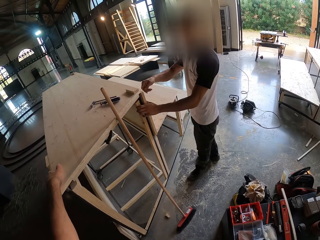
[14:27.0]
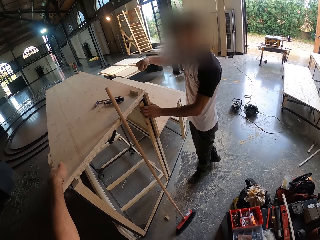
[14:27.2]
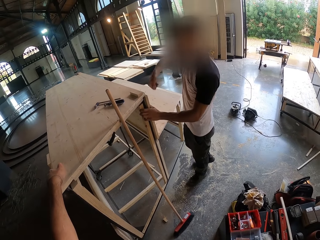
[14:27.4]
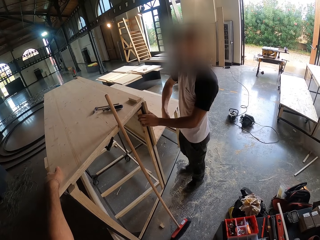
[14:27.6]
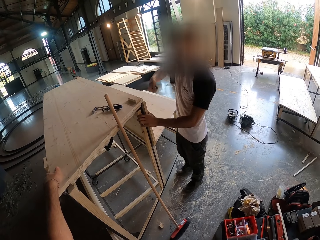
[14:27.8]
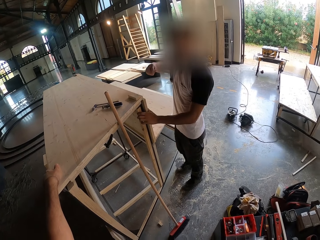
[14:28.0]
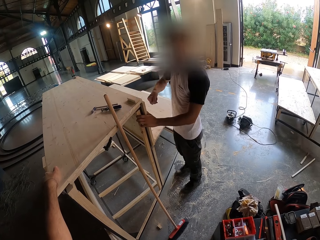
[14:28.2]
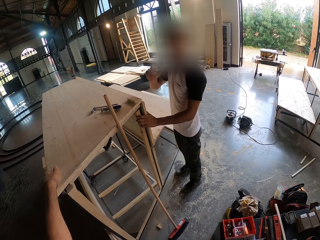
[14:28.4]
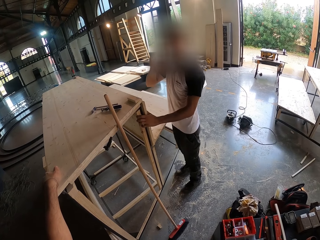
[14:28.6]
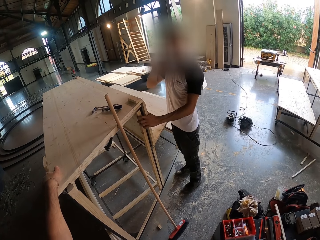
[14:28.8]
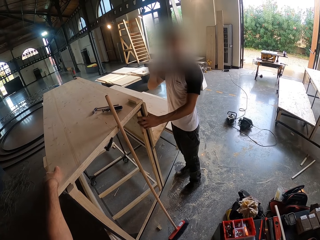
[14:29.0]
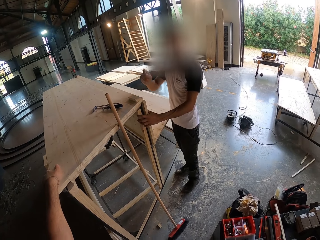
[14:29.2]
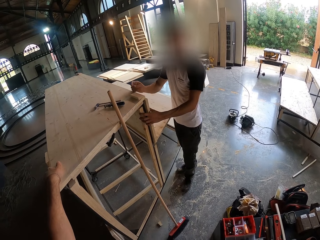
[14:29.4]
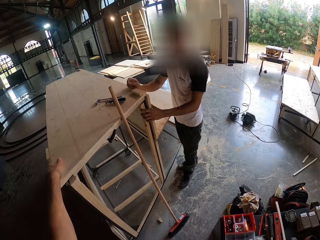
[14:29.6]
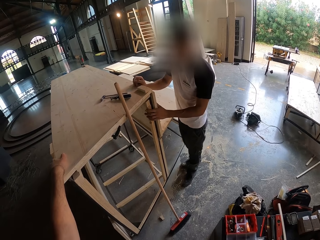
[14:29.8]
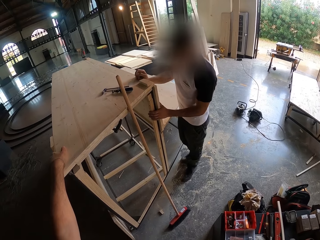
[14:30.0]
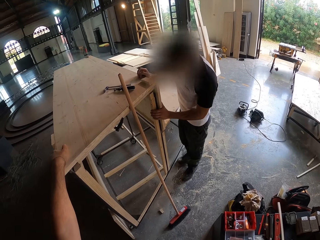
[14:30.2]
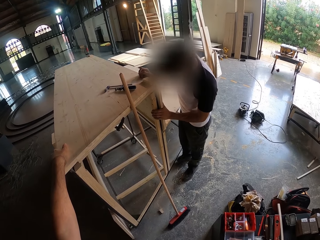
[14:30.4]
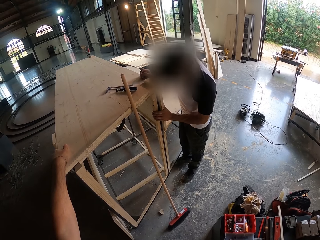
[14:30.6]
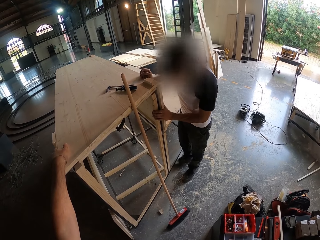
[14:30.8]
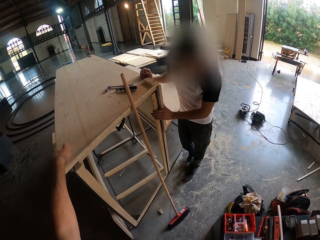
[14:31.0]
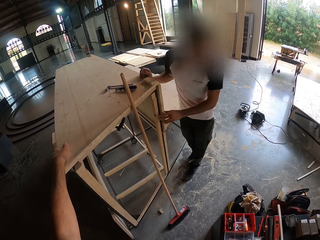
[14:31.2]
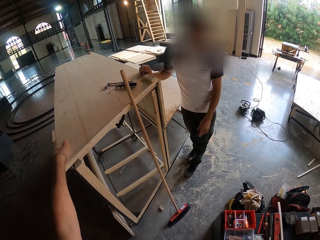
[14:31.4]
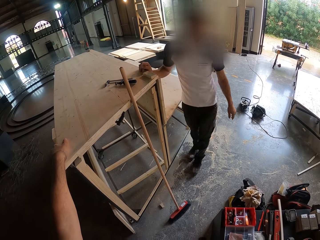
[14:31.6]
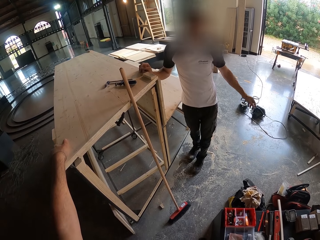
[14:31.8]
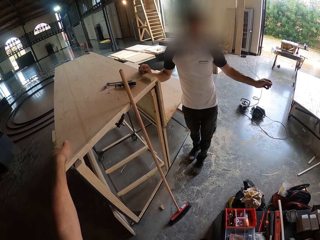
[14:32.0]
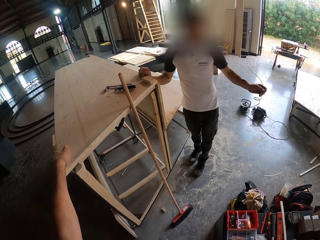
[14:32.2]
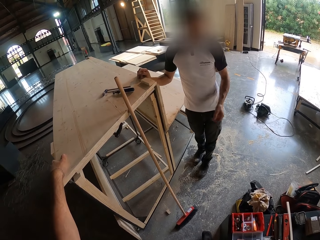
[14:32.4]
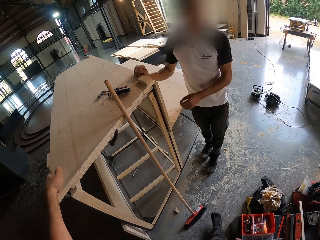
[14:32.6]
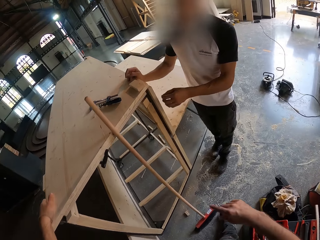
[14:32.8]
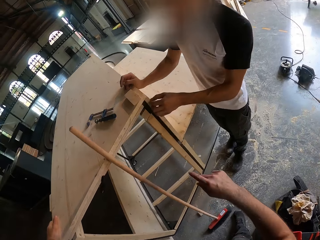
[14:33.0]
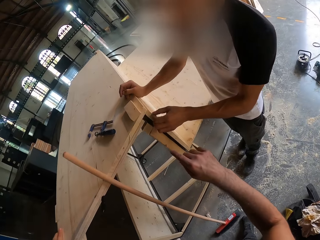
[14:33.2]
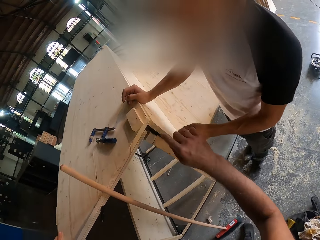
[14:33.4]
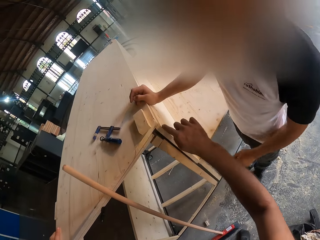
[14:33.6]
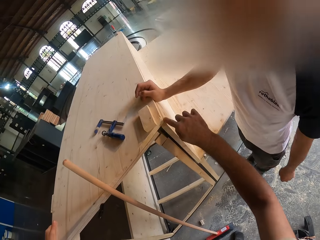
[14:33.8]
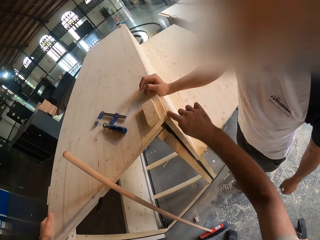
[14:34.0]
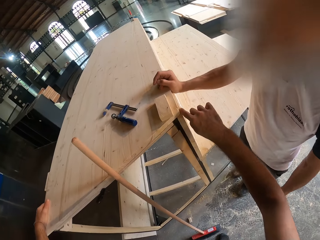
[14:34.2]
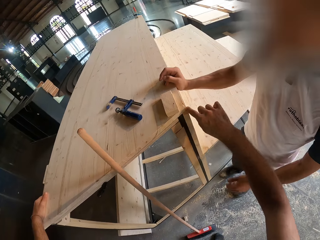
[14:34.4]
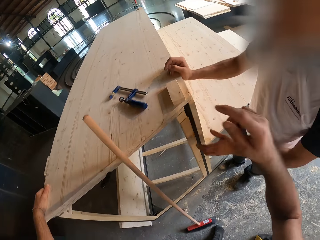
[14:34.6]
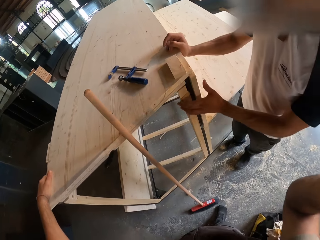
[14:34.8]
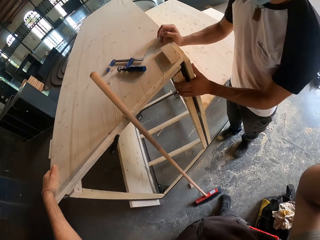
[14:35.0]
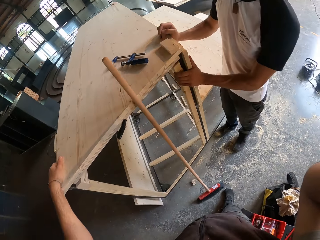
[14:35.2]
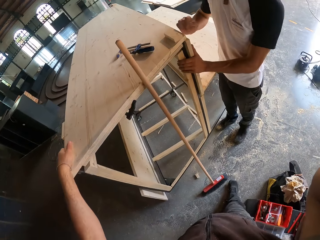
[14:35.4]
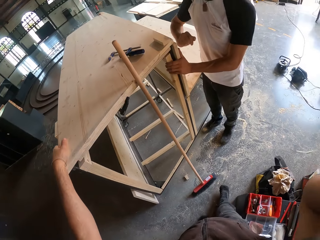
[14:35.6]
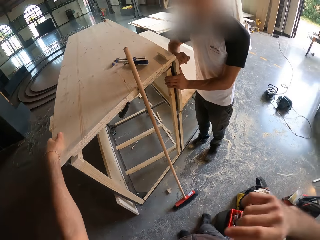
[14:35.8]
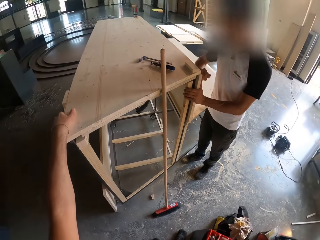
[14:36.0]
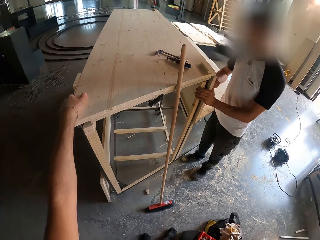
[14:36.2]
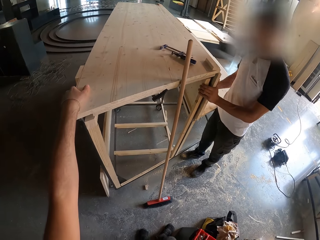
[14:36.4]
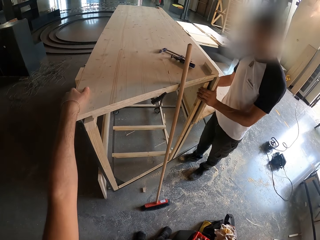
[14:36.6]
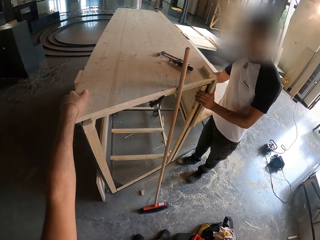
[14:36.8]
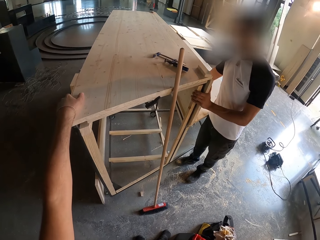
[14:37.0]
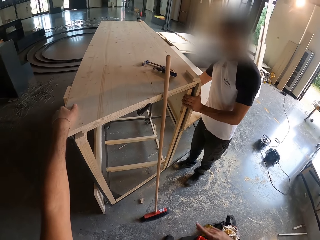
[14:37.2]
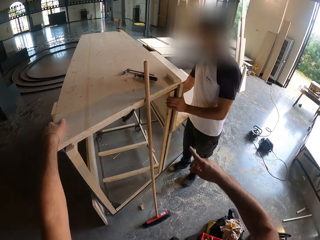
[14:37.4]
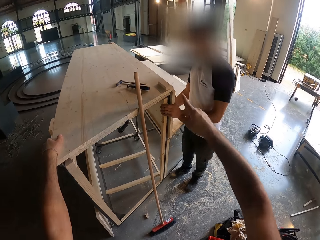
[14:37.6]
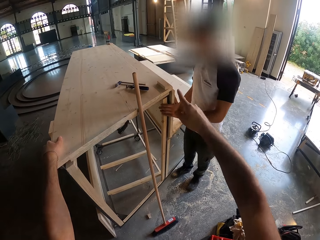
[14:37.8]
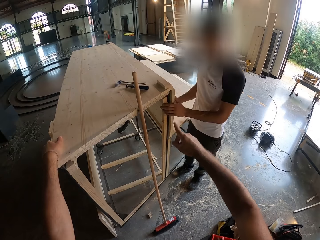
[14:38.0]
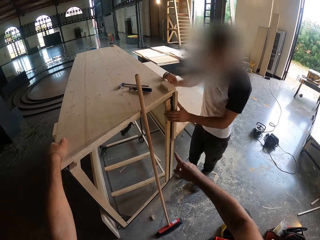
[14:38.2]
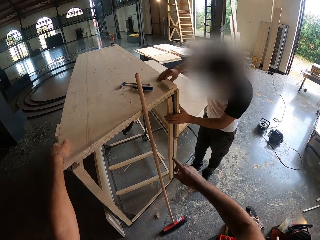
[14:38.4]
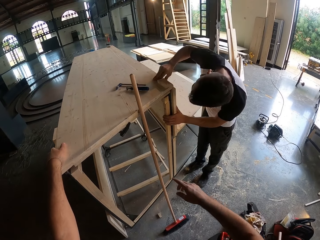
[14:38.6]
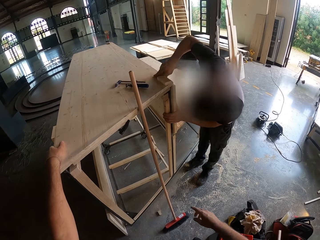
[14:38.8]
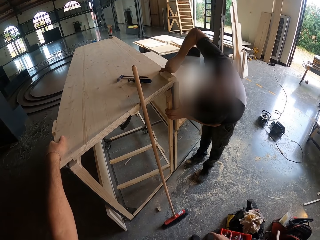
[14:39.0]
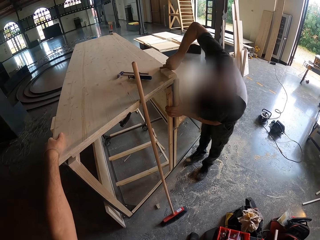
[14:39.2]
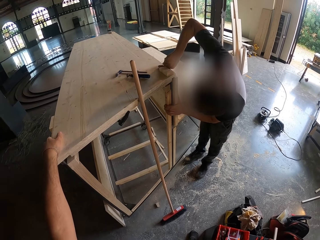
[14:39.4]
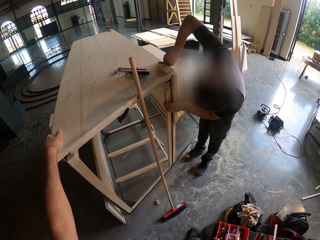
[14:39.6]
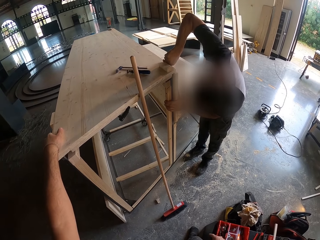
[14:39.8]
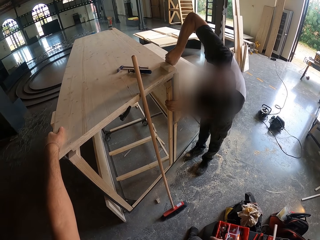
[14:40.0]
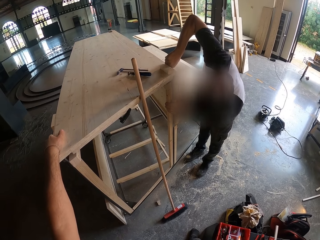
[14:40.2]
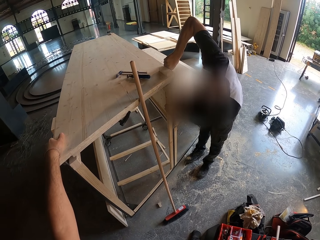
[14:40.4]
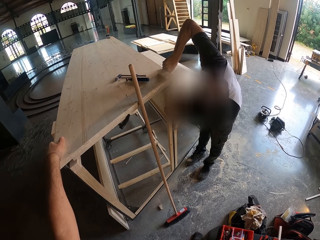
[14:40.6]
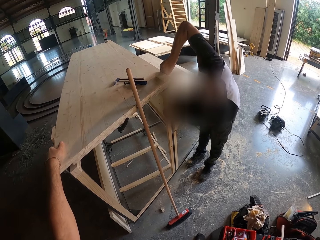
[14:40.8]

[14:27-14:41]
The man rests his right hand on the wooden structure. The man removes his left hand from the wooden structure. The man holds the surface plank of the wooden structure with both hands. The camera wearer points to a part of the wooden structure with his right hand. The man holds the surface plank of the wooden structure with his left hand. The man hits the plank of the wooden structure with his right hand. The camera wearer points to a part of the wooden structure with his right hand. The man examines the plank with both hands on the wooden structure.

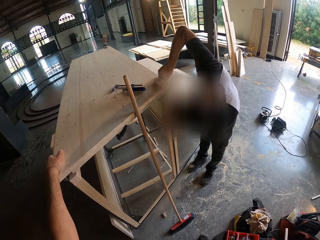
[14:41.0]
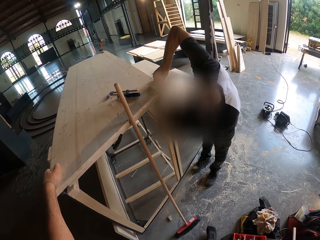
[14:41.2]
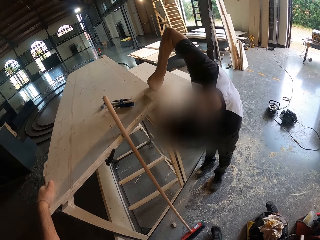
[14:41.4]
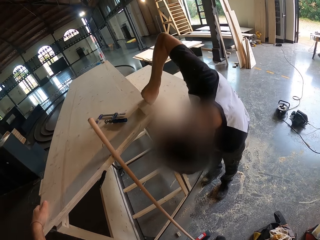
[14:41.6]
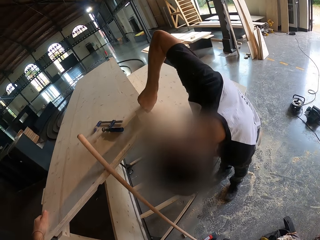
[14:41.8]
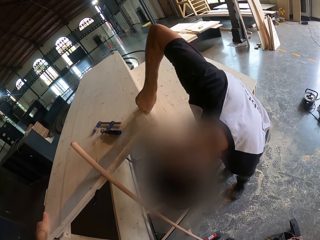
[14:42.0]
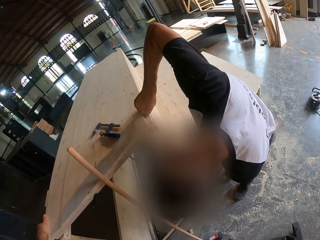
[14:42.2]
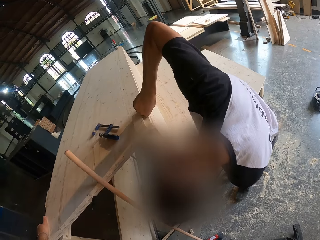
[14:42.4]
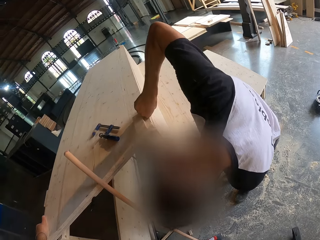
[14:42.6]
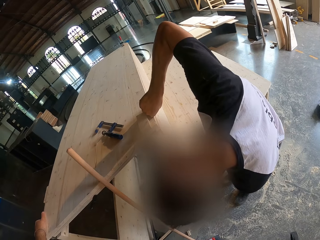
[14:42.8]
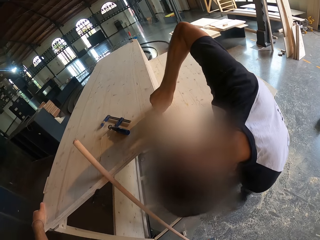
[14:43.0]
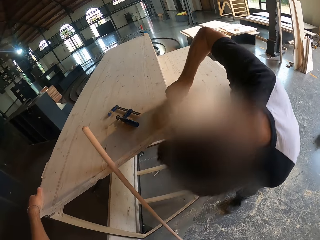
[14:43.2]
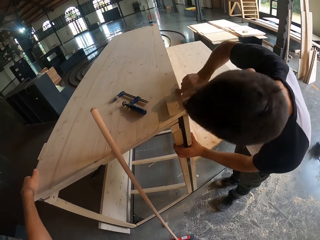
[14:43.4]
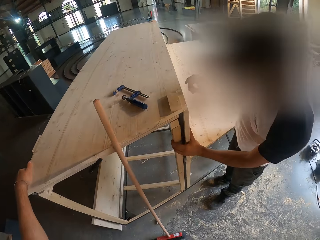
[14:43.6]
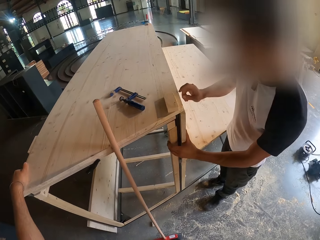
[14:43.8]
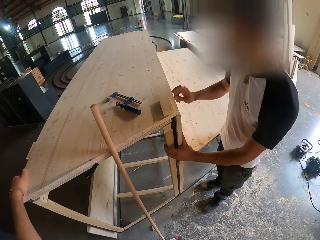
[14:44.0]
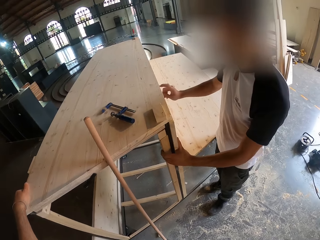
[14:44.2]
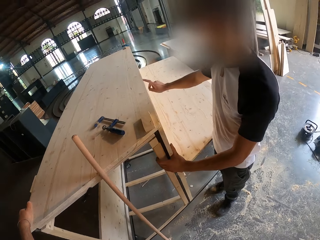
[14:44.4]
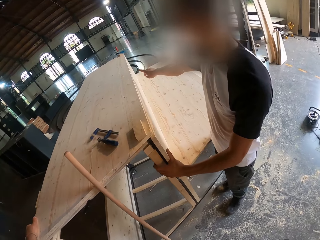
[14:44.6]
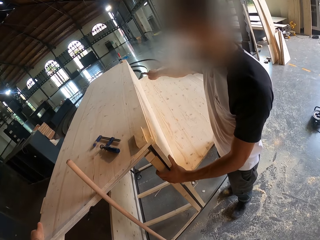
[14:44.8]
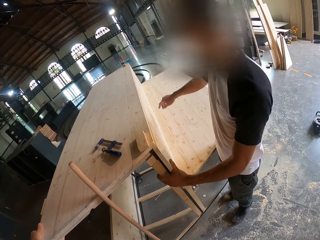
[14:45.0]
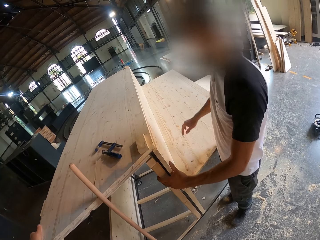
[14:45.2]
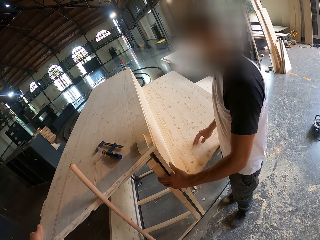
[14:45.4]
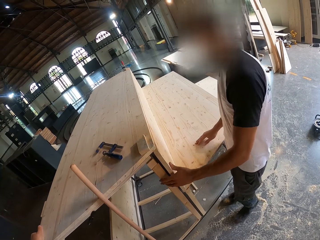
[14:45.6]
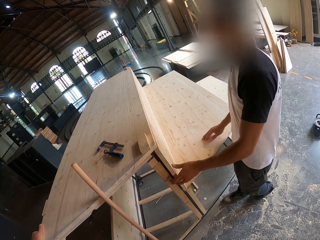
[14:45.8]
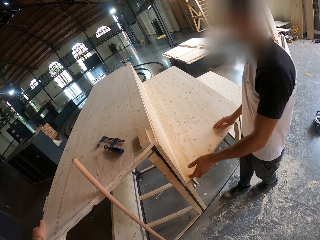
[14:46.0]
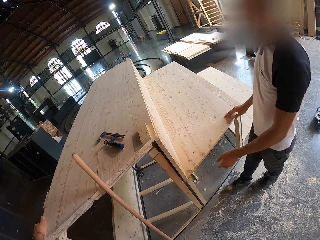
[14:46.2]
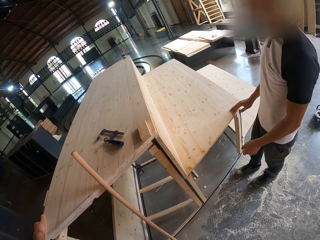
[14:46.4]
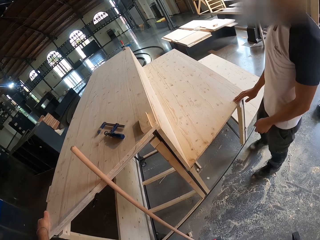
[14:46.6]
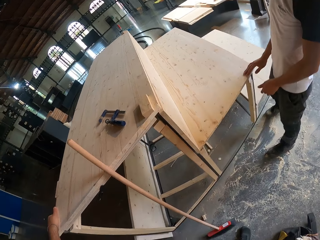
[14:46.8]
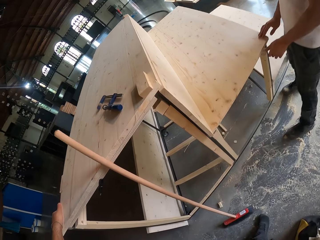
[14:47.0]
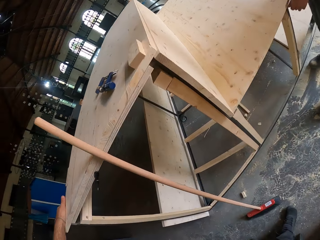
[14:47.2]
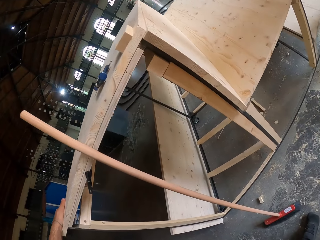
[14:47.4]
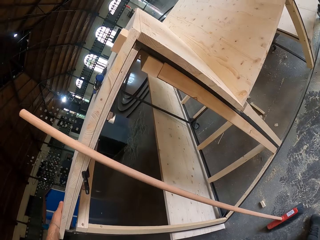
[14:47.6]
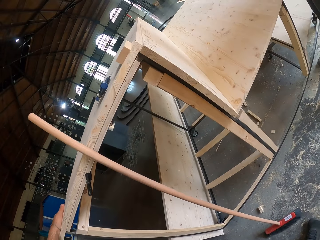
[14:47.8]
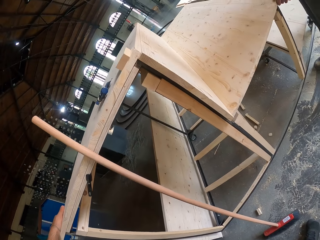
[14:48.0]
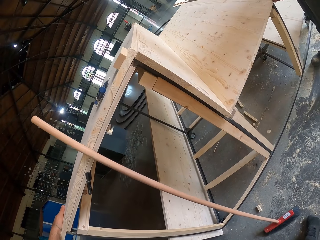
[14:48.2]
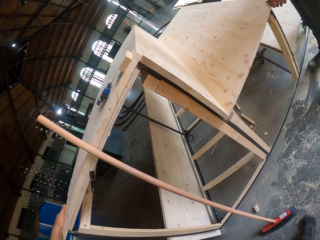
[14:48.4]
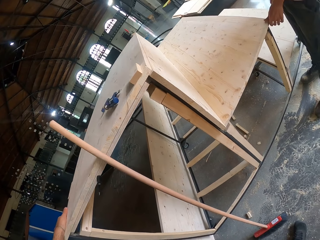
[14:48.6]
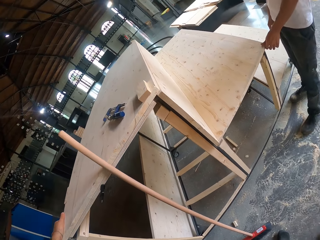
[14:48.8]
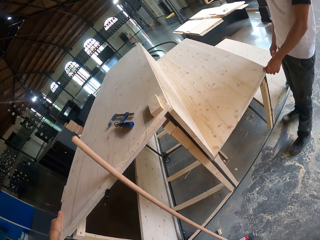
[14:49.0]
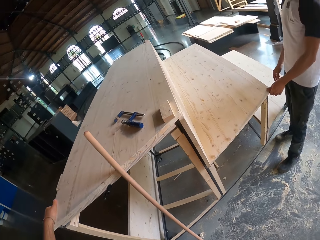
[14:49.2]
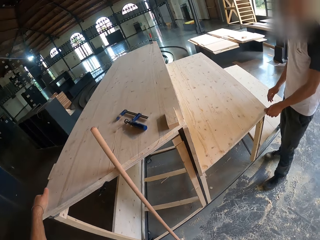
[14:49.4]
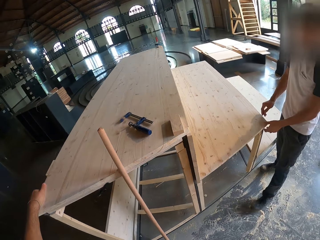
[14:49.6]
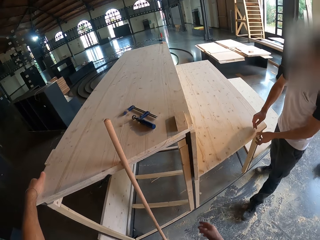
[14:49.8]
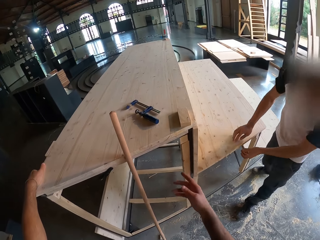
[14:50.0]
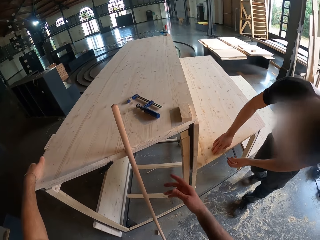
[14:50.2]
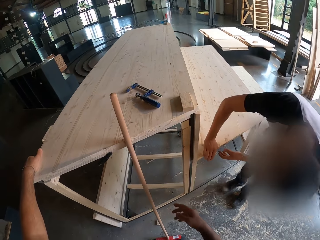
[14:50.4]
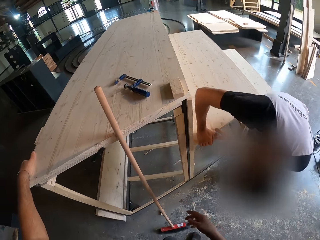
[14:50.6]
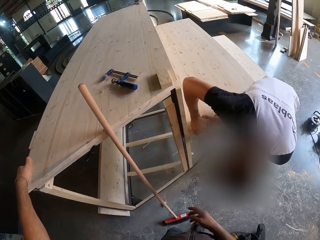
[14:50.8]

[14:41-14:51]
The man taps the plank of the wooden structure with his right hand. The man touches another plank of the wooden structure with his right hand.
